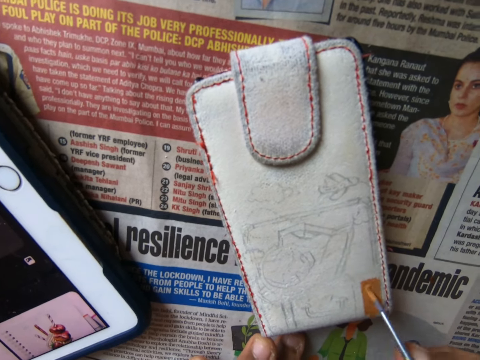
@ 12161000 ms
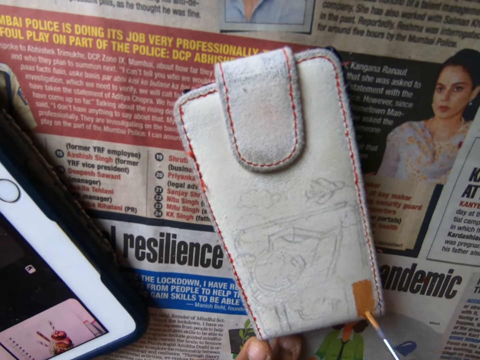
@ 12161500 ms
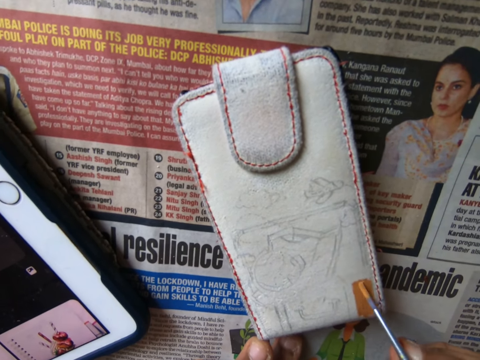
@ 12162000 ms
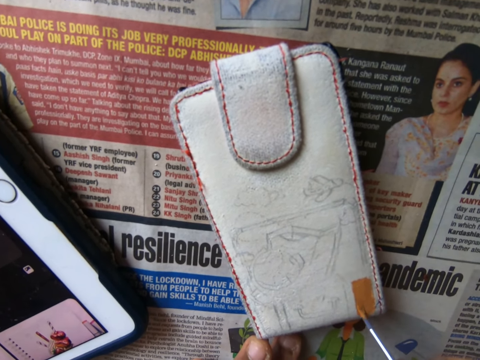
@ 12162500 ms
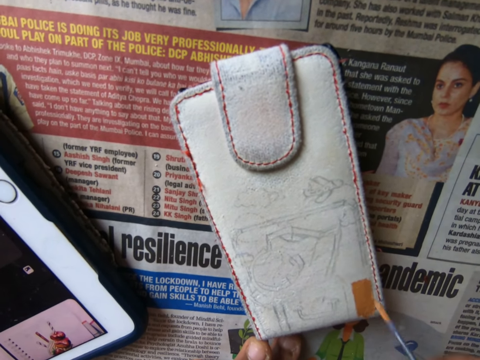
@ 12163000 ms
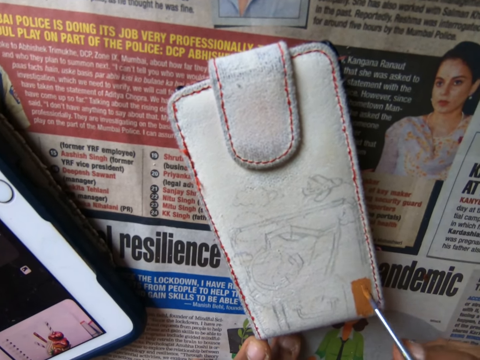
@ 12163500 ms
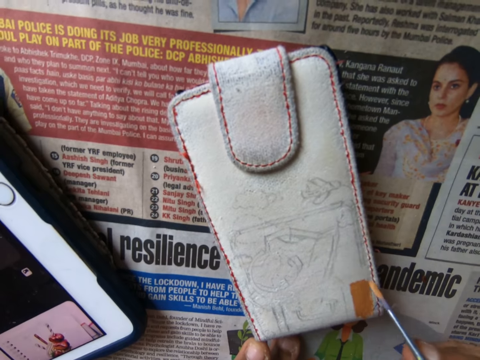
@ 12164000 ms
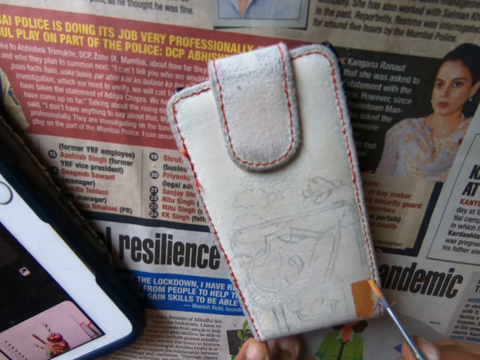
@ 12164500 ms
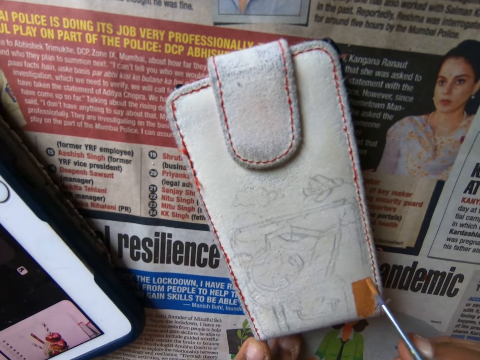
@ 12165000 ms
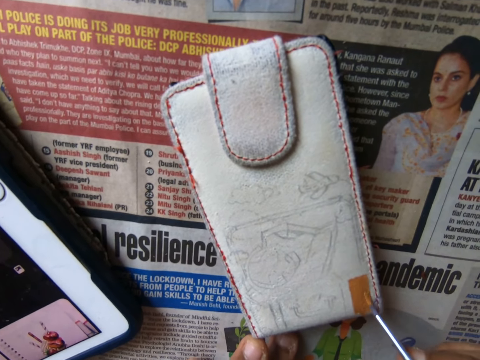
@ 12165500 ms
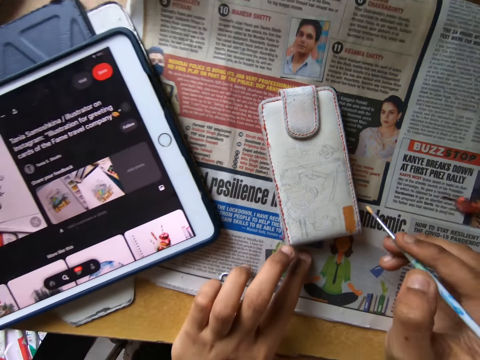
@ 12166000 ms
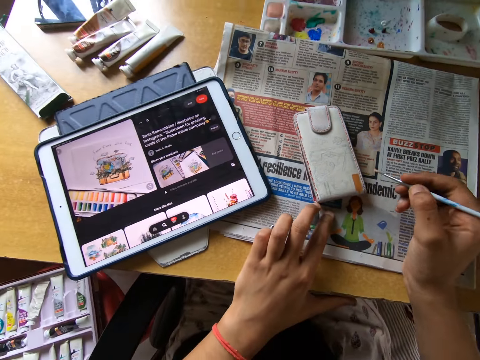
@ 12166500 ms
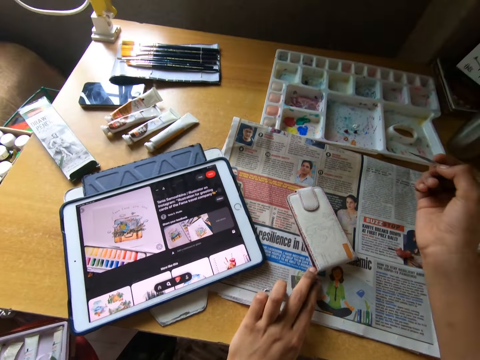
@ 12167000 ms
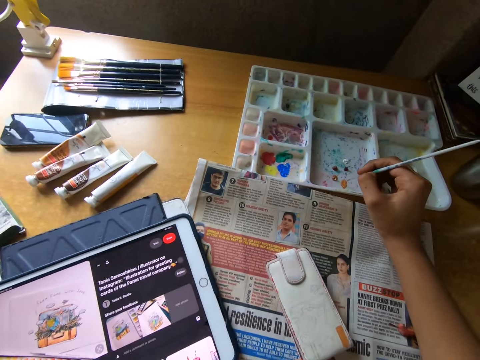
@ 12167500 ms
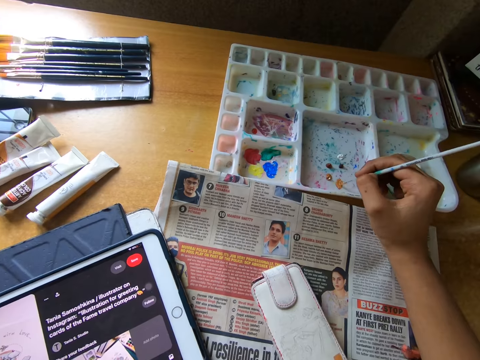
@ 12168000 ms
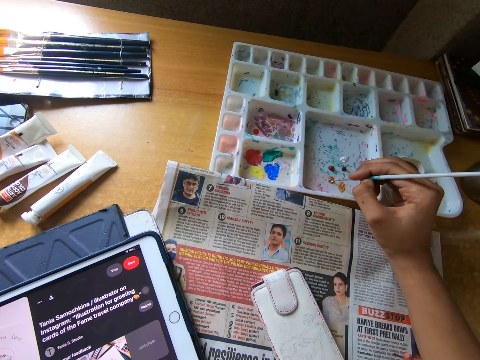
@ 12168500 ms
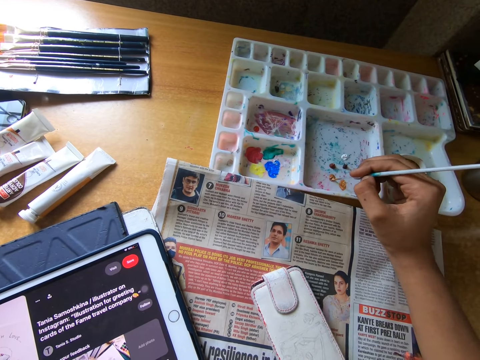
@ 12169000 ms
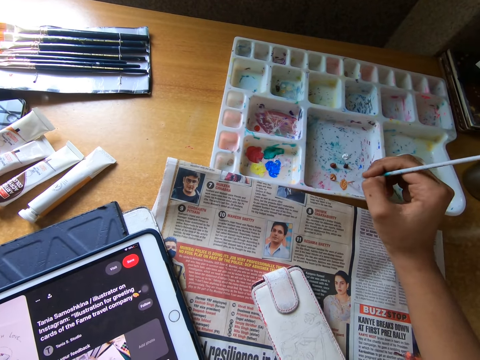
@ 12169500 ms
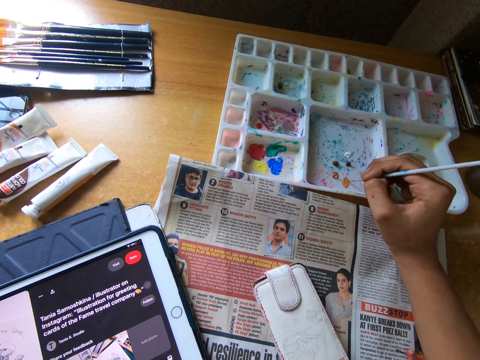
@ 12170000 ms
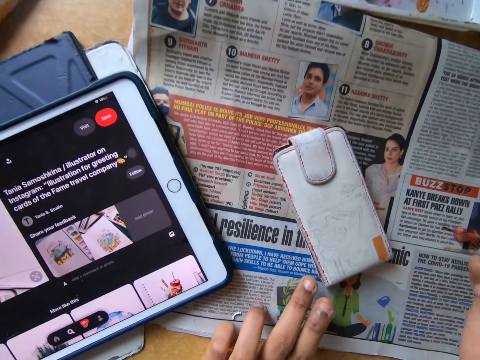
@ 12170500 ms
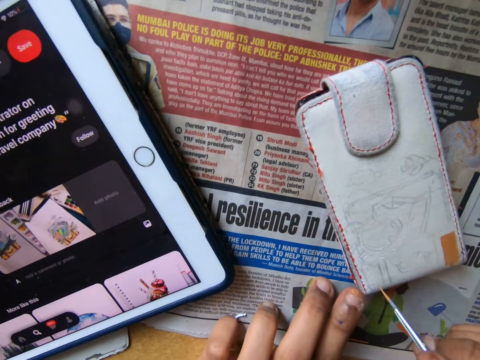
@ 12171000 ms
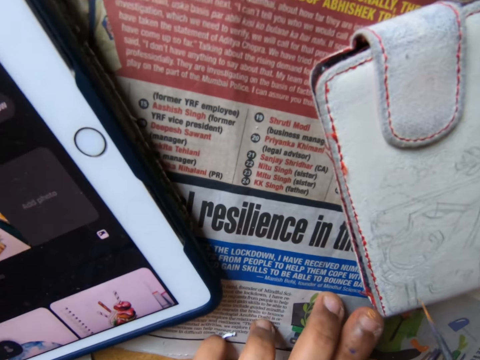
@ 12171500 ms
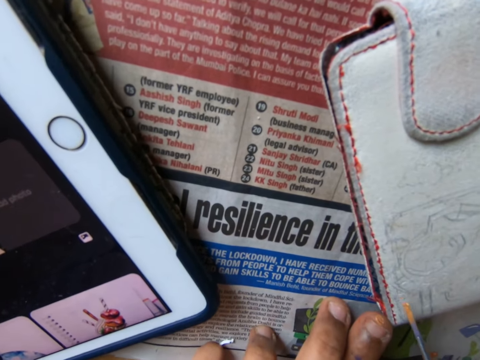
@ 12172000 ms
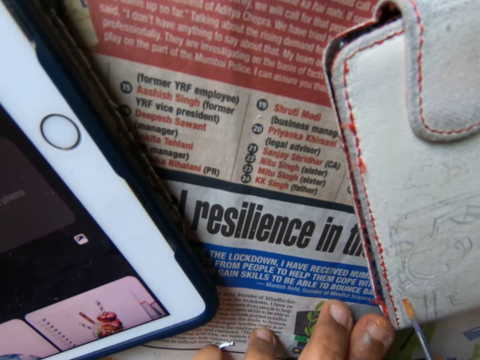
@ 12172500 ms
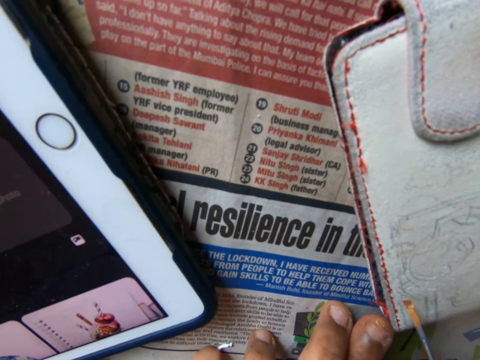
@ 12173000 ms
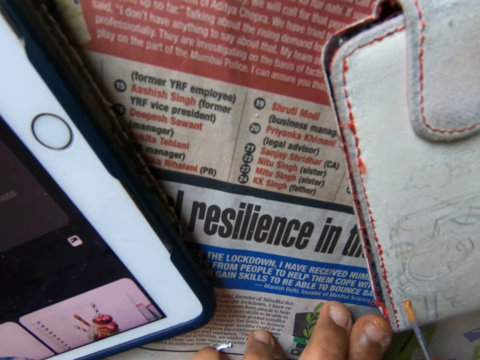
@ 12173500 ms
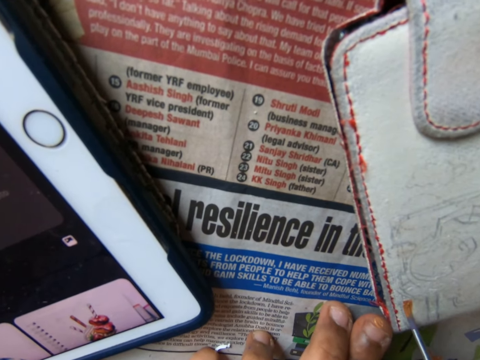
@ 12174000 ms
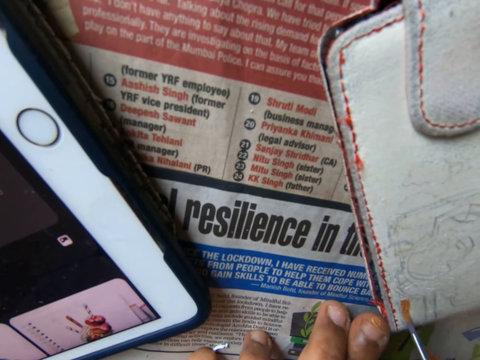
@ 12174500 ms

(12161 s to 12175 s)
The camera wearer looks around. They dip the brush into the paint on the painting palette on the table. They paint the wallet on the table with the painting brush.

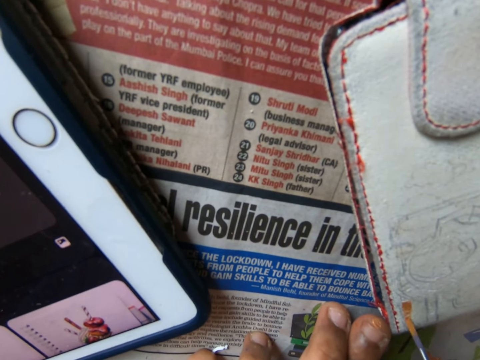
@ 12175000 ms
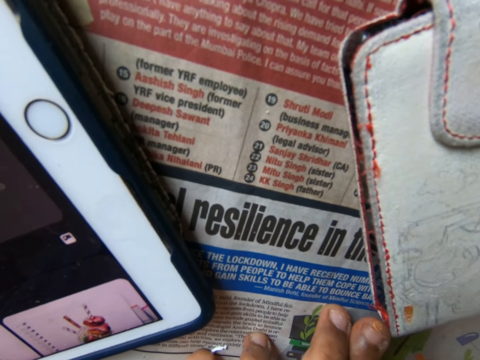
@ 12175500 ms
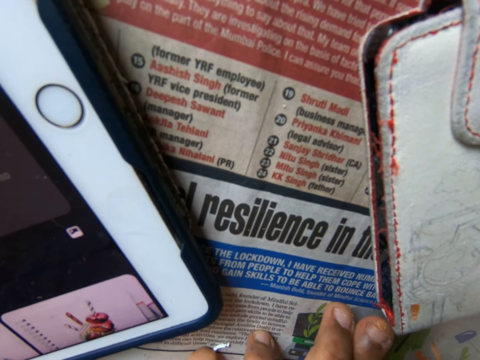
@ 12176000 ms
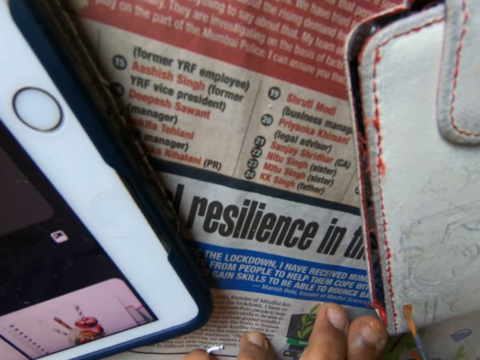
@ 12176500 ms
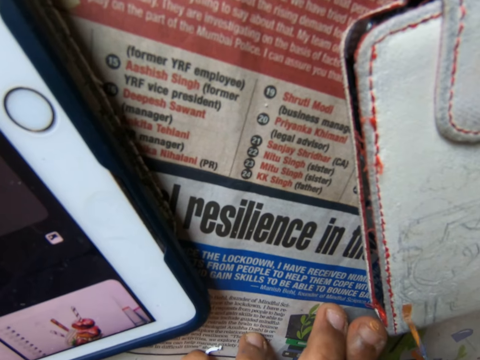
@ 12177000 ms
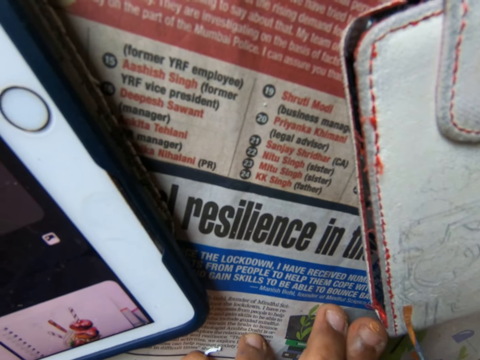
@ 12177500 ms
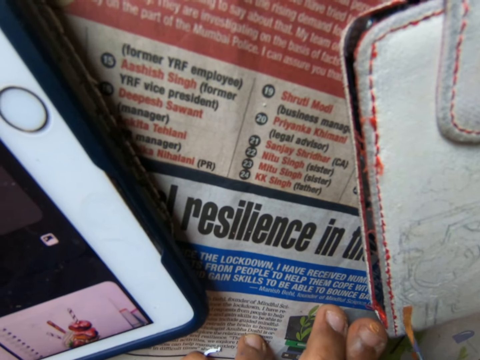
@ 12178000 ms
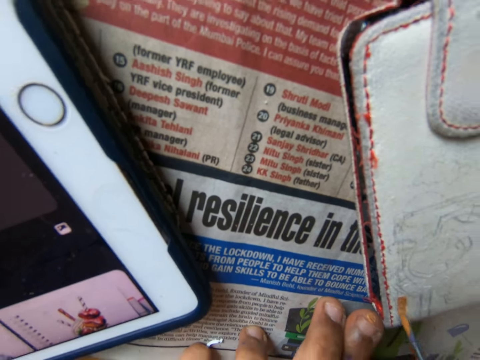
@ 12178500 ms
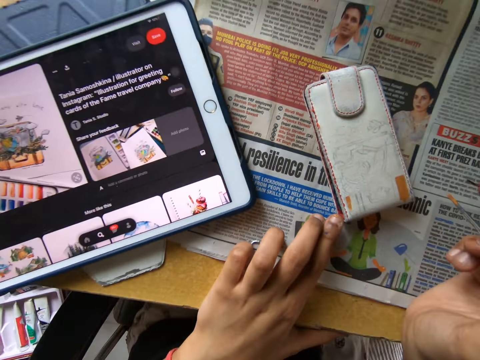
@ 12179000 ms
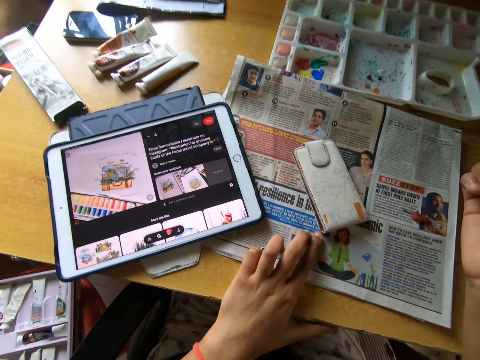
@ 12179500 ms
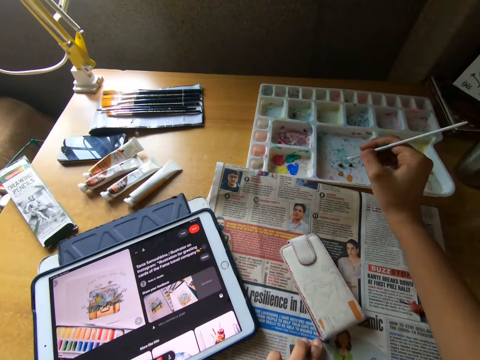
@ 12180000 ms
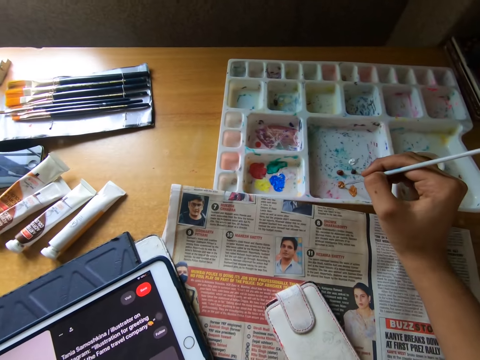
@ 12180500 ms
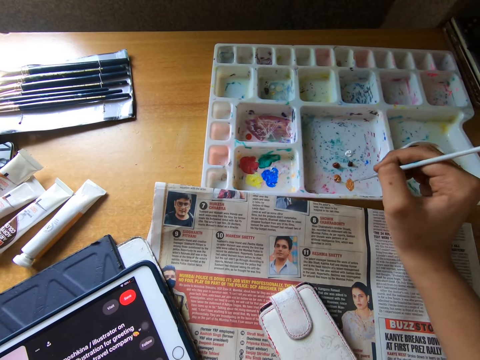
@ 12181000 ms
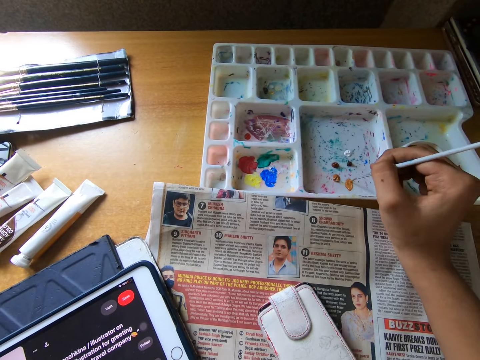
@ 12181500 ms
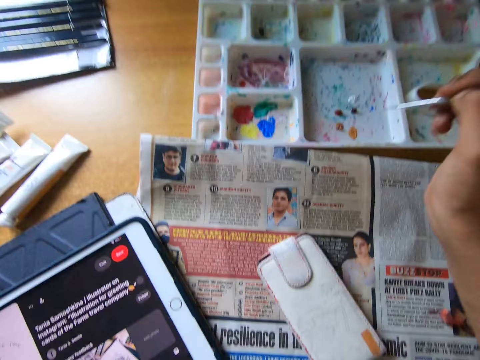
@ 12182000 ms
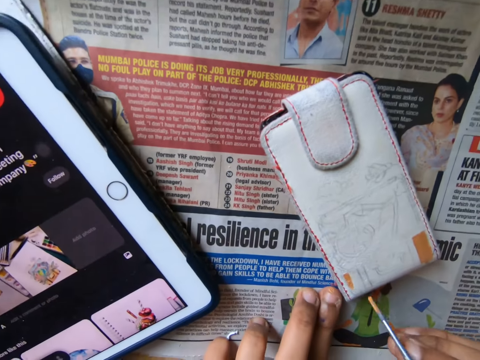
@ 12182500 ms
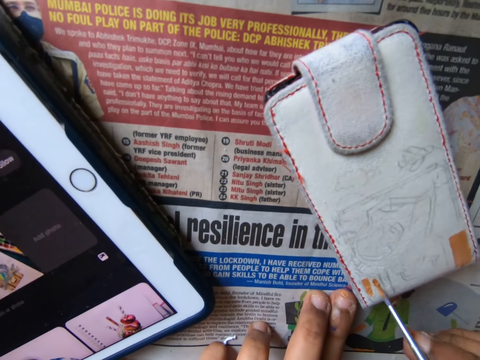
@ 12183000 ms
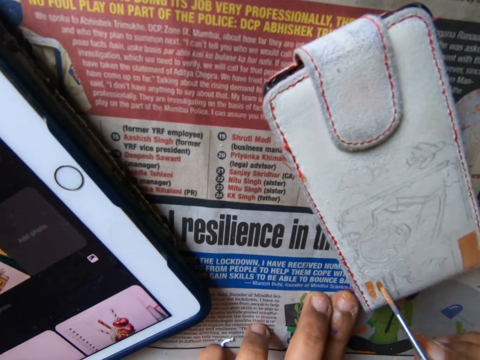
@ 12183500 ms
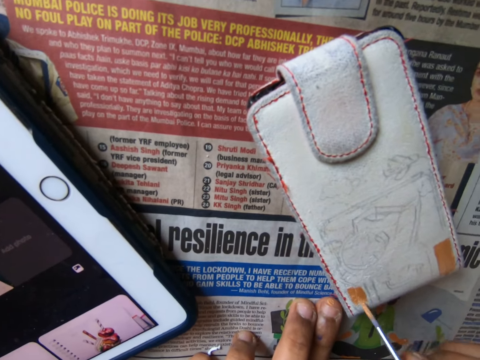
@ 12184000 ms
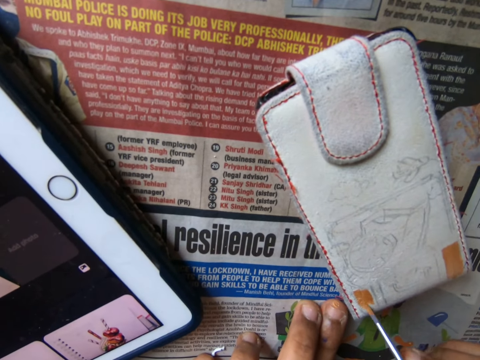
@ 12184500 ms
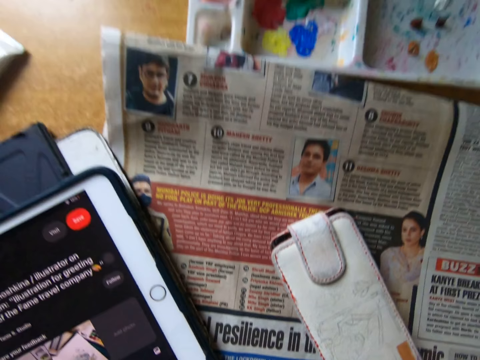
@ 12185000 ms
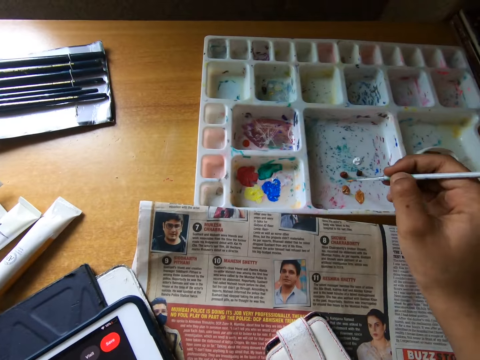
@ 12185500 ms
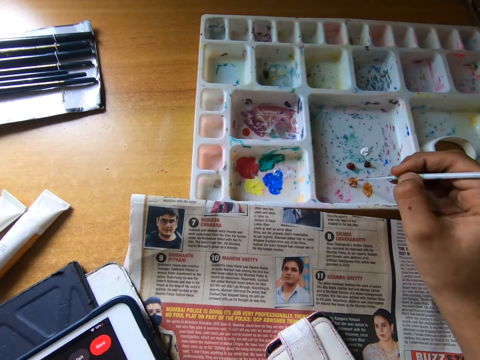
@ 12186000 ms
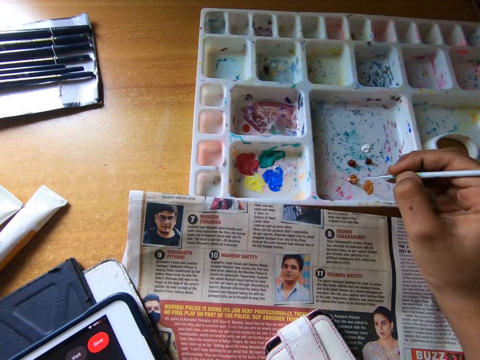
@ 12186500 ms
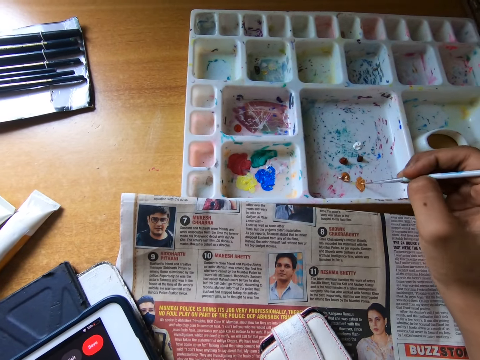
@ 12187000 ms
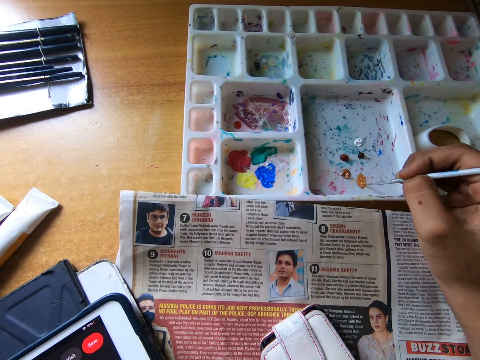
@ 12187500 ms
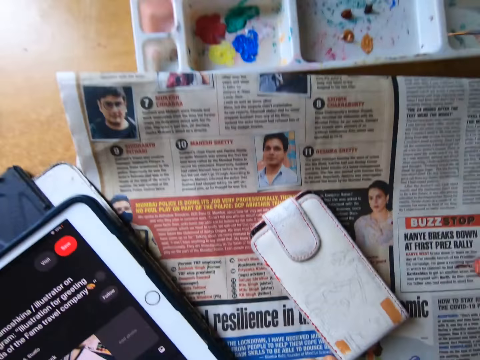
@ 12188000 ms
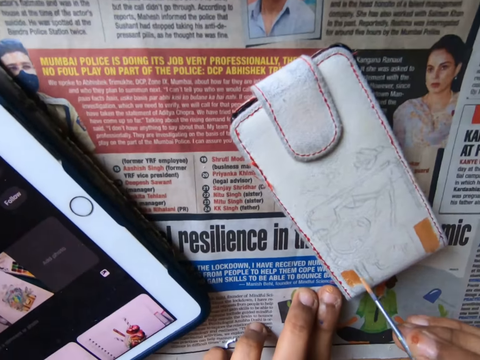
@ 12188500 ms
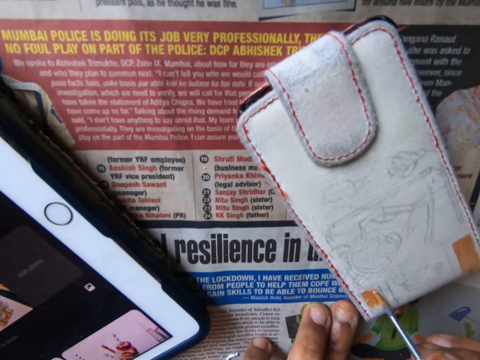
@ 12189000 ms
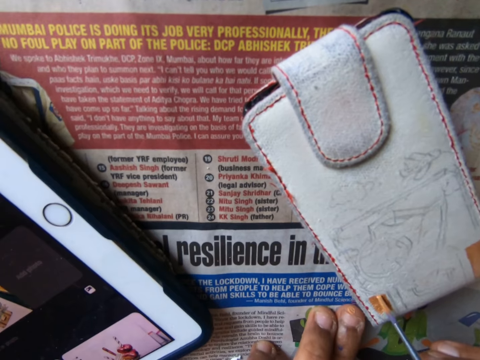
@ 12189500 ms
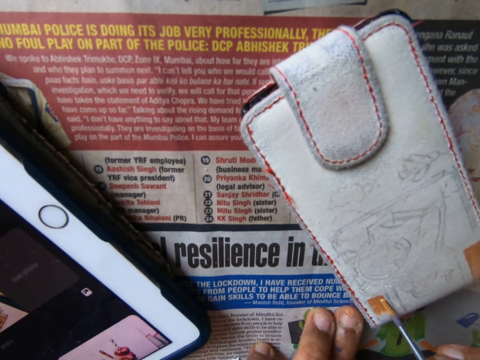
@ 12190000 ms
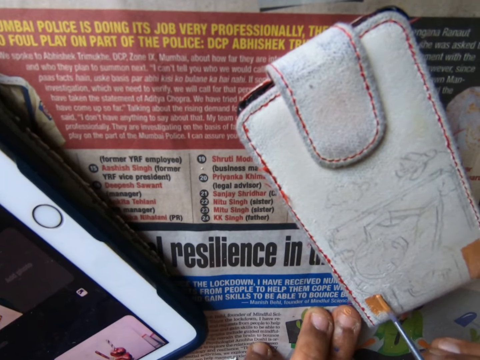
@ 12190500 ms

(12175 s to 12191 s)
The camera wearer looks at something. They paint something with a paint brush. They look around. They dip the brush into the paint on the painting palette on the table. They paint the wallet on the table with the painting brush. They move around. They dip the painting brush into the paint on the painting palette. They paint the wallet on the table with the painting brush.
